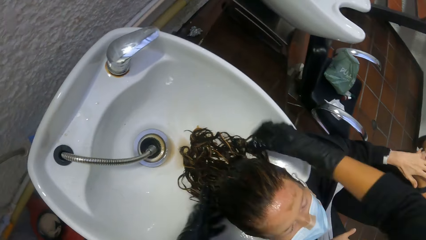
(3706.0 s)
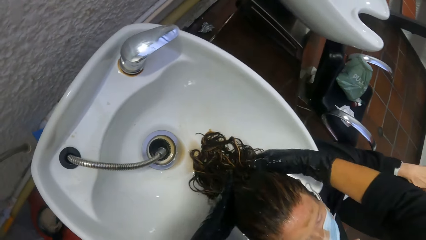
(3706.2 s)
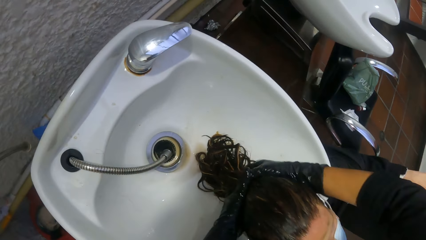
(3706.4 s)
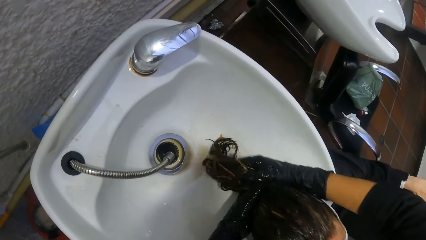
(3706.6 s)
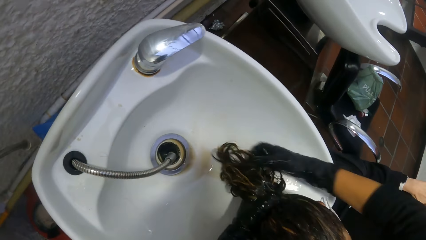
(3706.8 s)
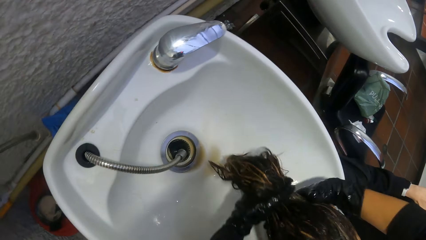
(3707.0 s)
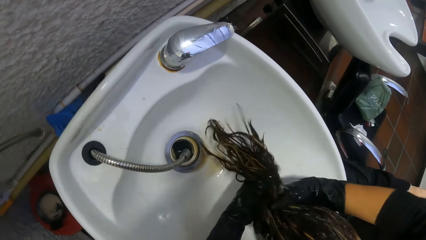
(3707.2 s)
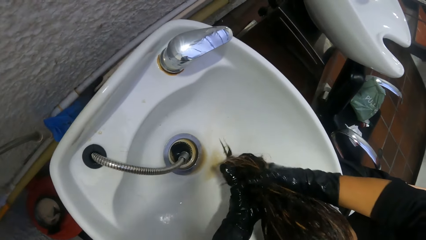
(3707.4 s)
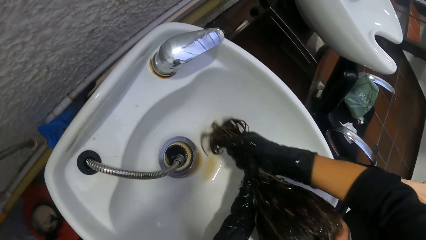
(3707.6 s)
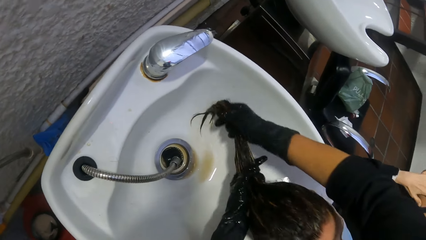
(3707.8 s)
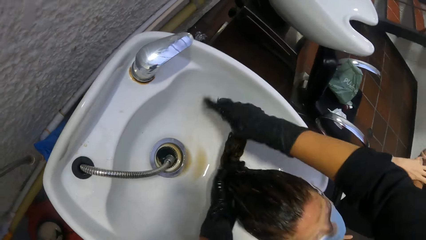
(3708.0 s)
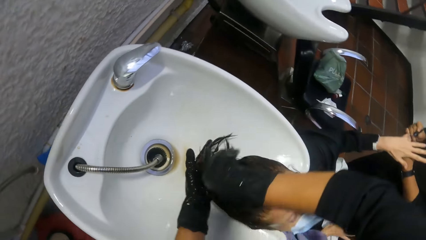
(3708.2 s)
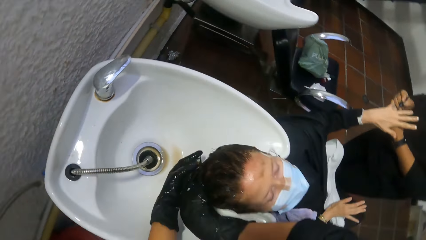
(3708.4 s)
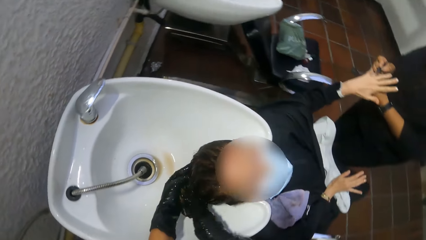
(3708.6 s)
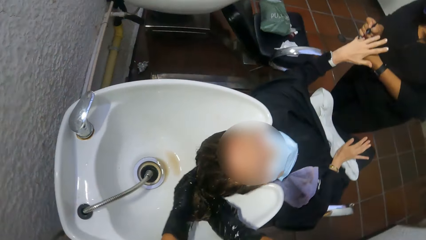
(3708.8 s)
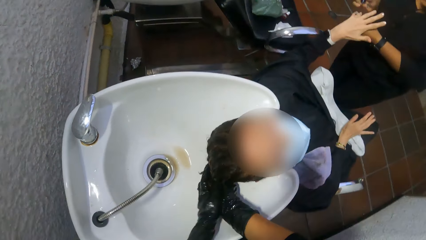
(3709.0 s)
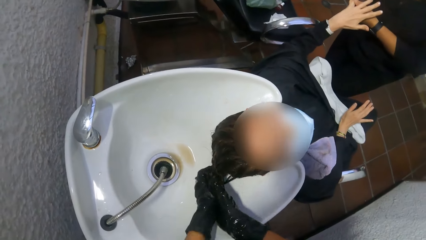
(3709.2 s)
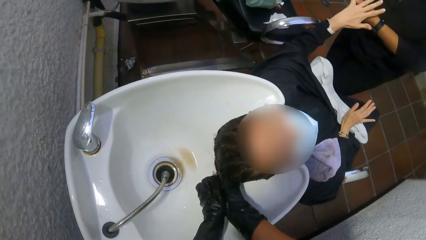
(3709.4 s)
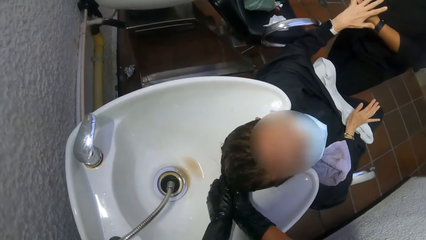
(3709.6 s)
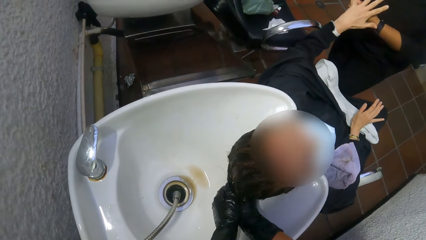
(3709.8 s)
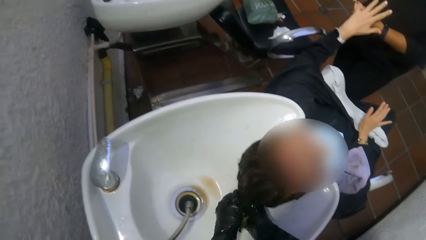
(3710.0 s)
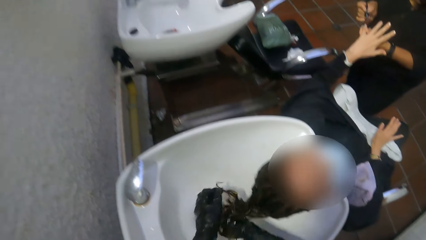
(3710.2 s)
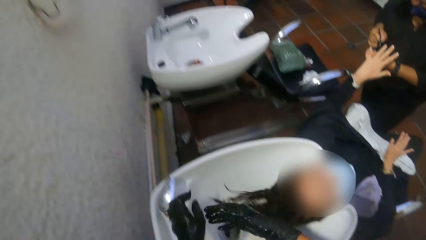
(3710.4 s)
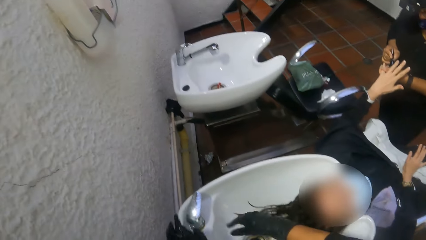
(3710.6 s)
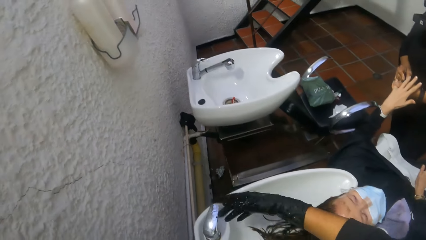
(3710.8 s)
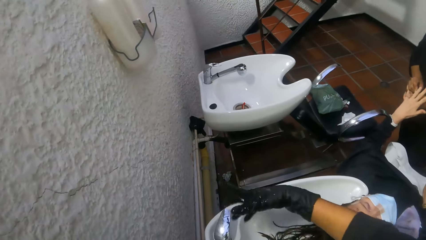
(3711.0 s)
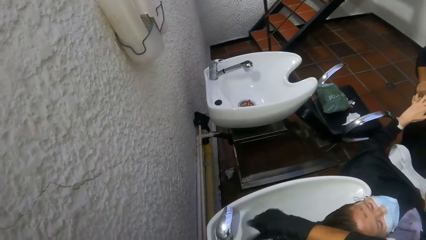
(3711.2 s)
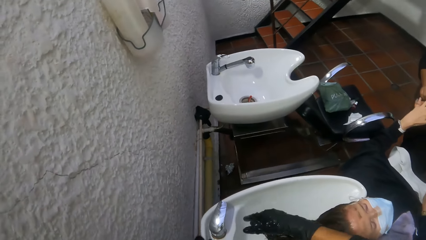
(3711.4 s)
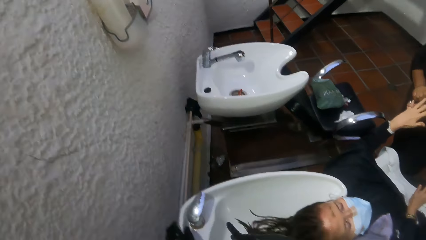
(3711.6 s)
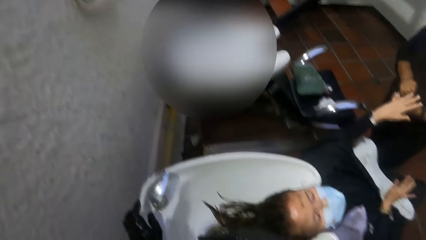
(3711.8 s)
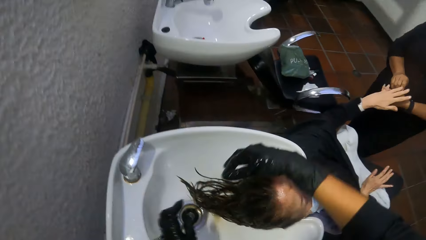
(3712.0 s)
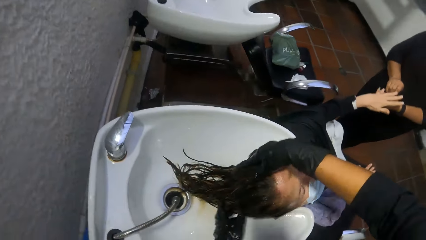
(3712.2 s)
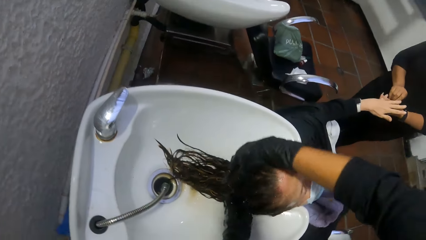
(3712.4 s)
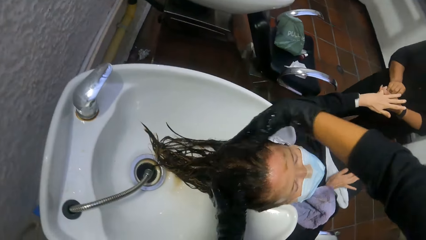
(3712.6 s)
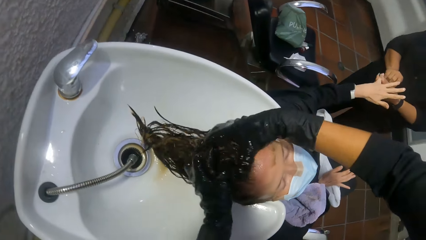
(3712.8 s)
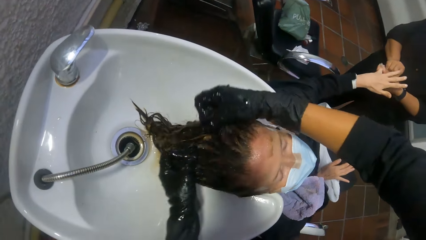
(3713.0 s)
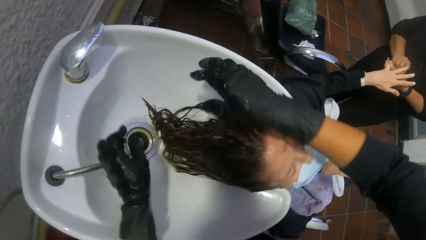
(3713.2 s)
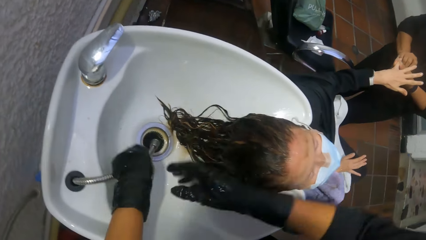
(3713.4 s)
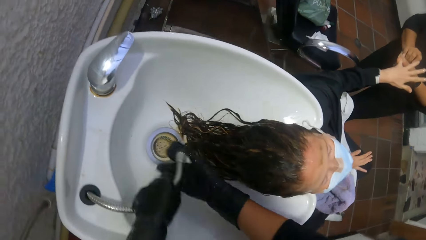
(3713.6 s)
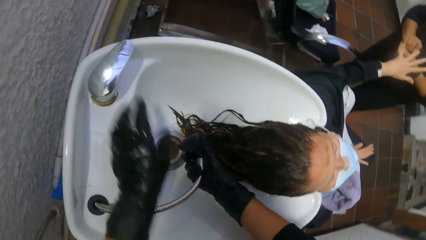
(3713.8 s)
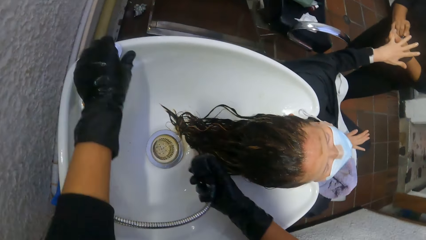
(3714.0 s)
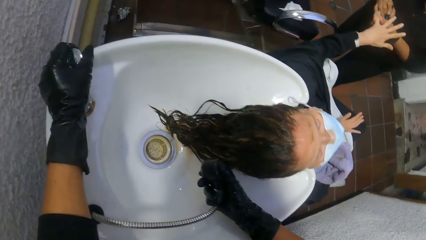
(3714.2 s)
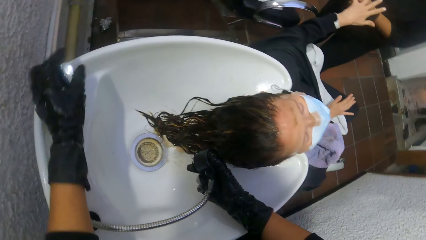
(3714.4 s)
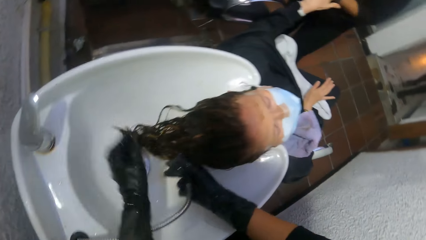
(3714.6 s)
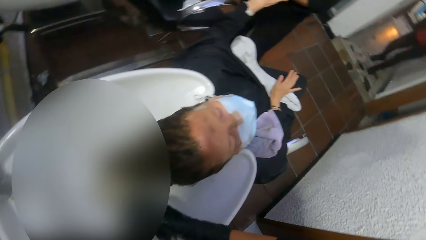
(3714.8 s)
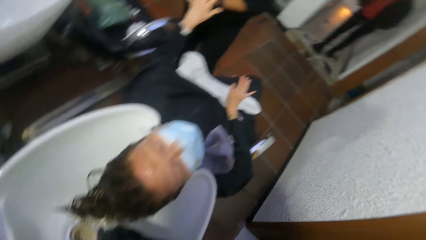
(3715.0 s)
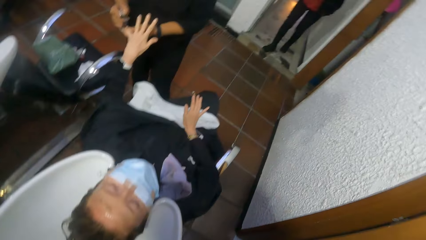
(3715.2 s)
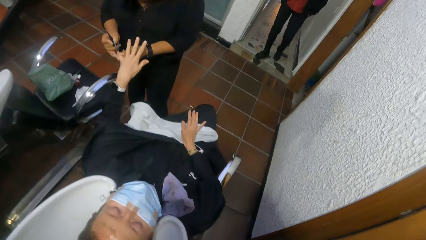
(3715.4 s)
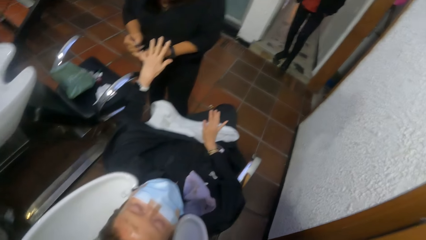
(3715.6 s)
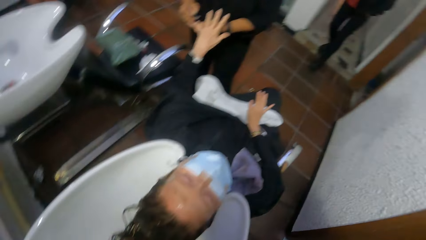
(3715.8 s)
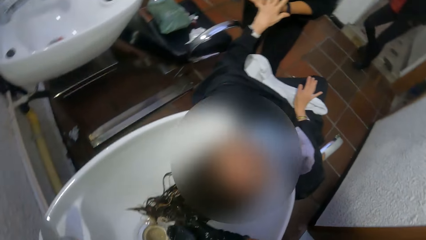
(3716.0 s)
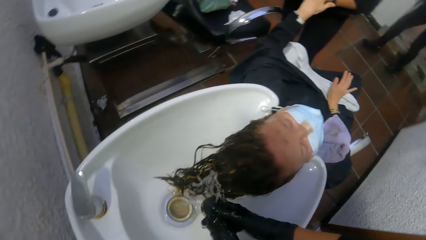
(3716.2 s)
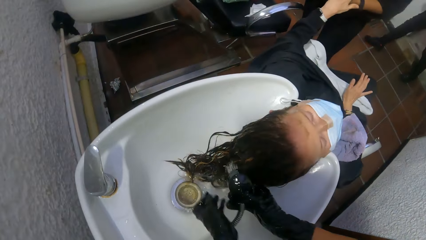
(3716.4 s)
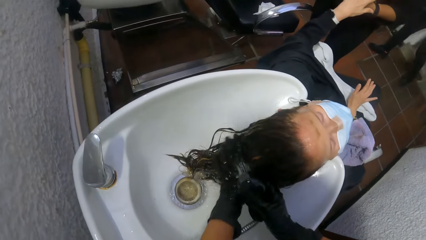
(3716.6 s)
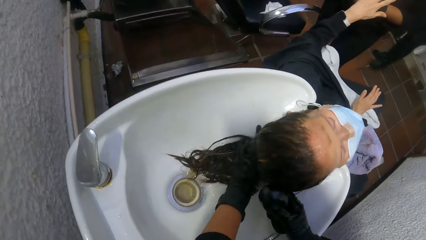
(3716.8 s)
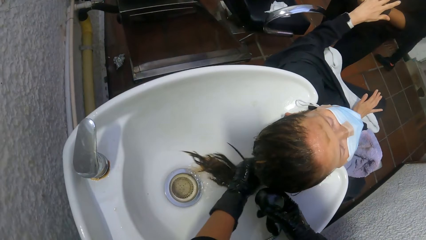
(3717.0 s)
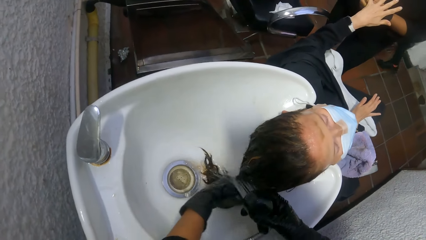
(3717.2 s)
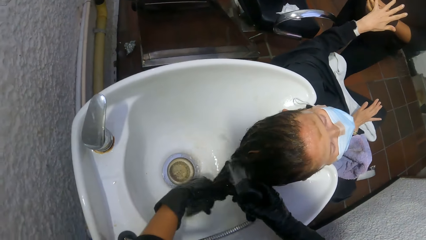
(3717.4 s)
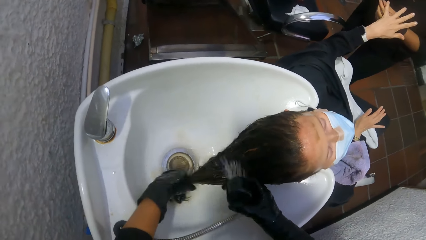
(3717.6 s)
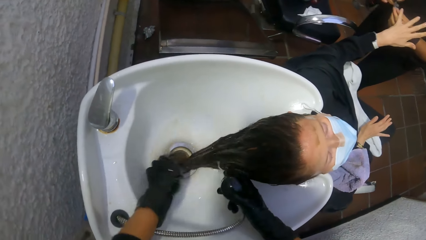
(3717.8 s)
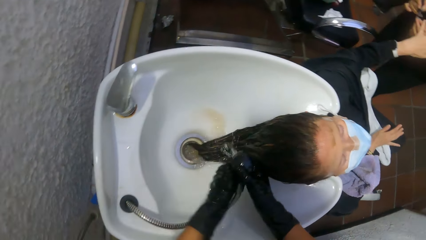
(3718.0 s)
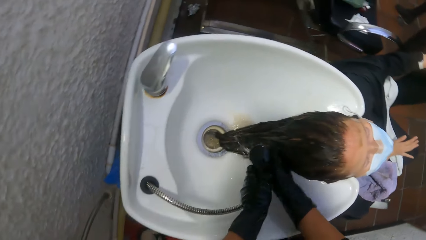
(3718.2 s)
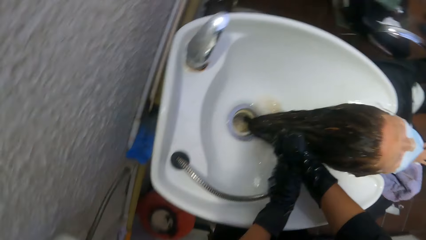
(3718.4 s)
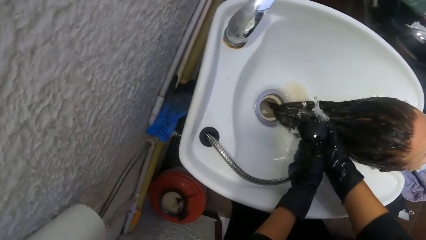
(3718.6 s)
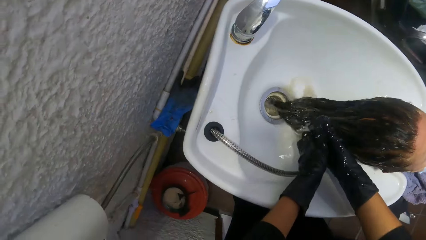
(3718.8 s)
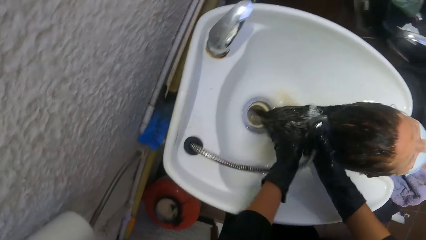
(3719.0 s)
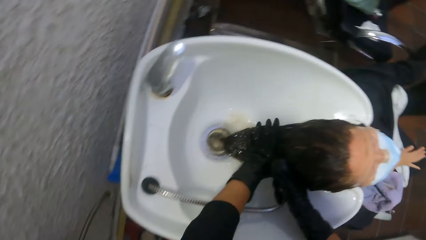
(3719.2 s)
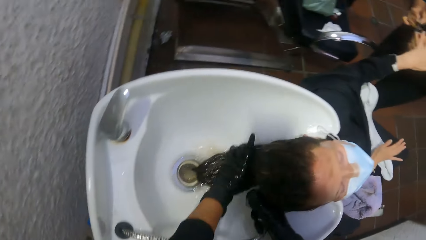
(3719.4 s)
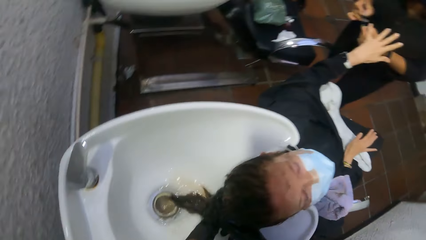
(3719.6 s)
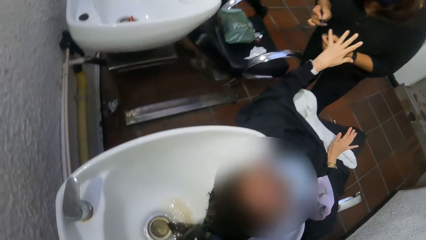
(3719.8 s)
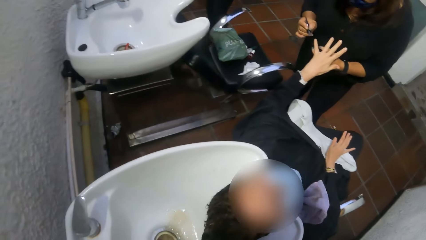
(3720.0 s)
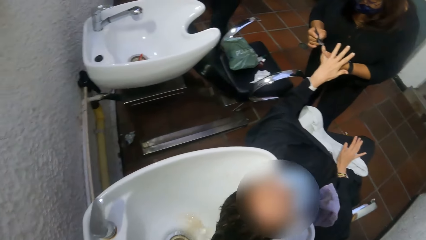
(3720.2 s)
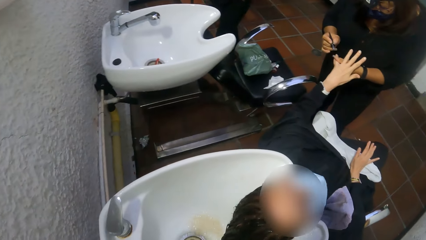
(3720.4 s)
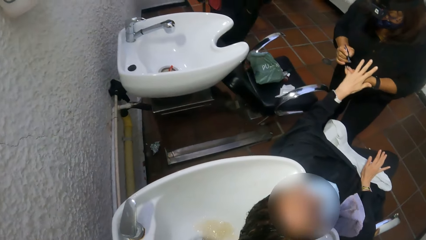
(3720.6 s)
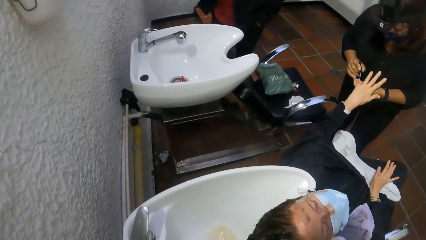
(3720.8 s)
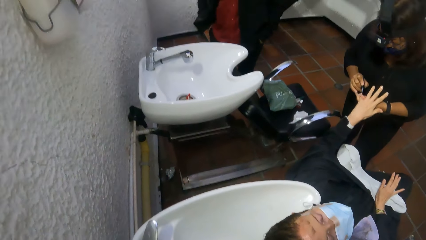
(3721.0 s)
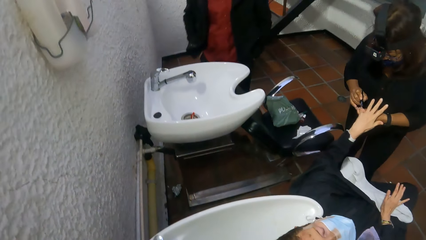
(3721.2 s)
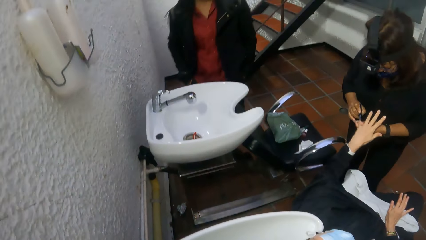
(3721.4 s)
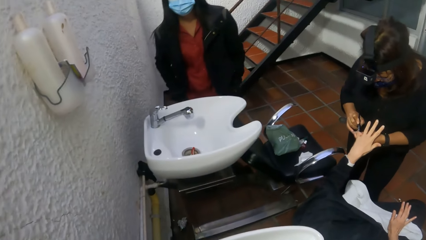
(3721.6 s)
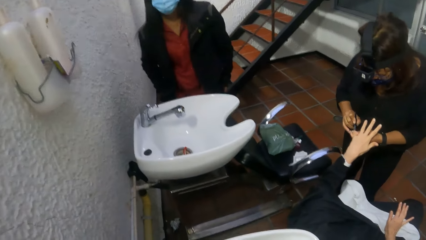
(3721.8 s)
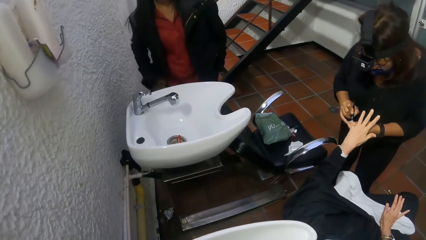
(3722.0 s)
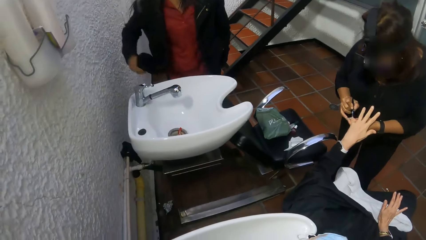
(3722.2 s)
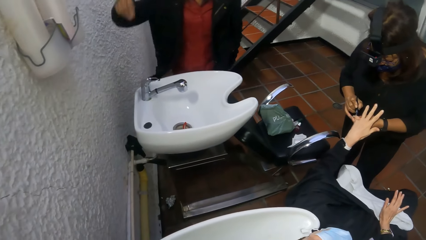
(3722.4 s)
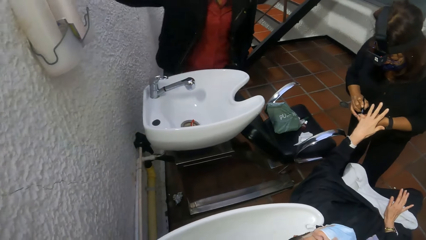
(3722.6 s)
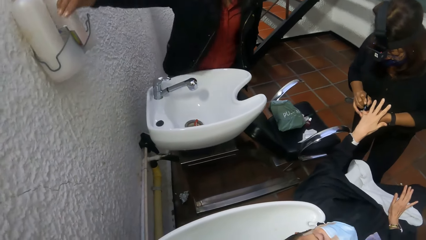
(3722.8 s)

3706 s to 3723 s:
A woman manicures another woman's left hand. The camera wearer picks the faucet from the salon basin with her left hand. She passes the faucet from her left hand to her right hand. She pulls the lever with her left hand. She turns on the tap. She washes the second woman's hair with her left hand. She passes the faucet from her right hand to her left hand. She passes the faucet from her left hand to her right hand. She washes the second woman's hair with her left hand.
